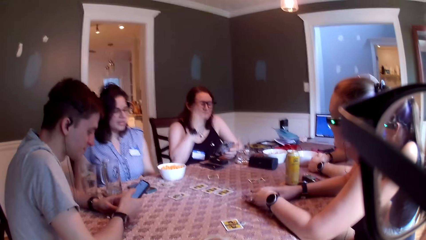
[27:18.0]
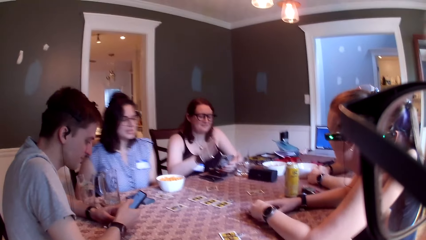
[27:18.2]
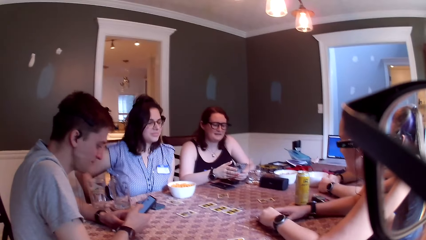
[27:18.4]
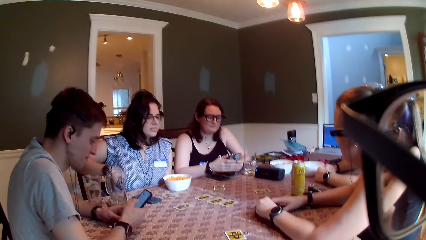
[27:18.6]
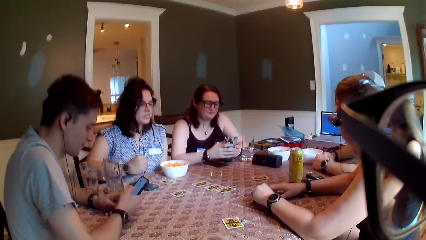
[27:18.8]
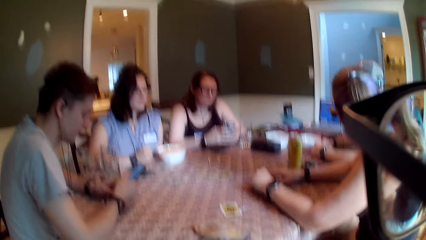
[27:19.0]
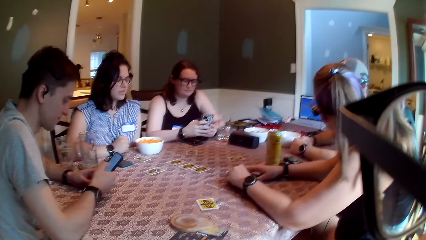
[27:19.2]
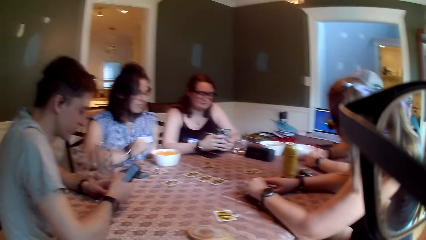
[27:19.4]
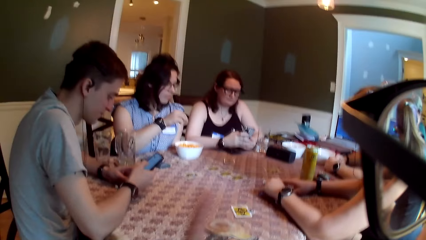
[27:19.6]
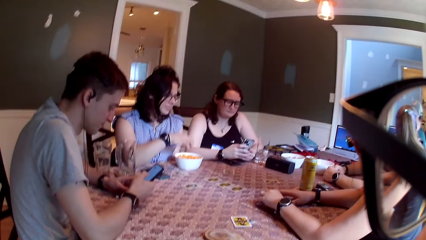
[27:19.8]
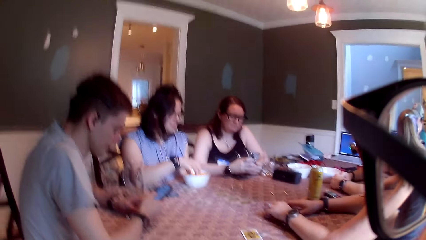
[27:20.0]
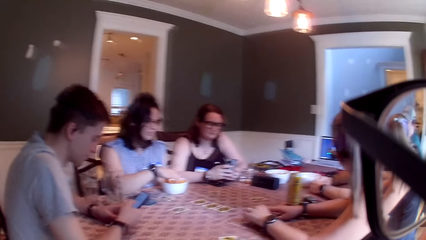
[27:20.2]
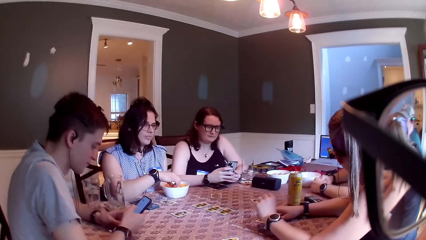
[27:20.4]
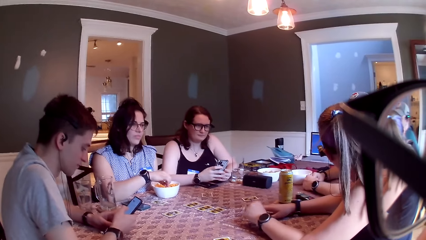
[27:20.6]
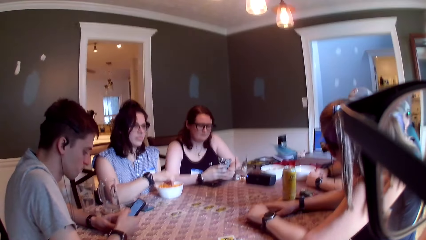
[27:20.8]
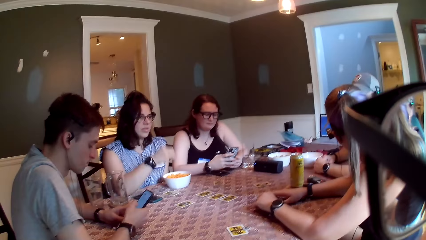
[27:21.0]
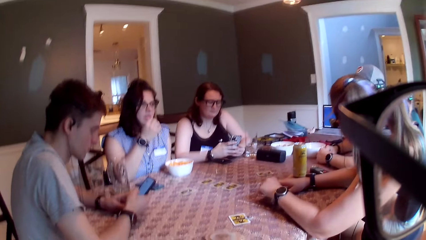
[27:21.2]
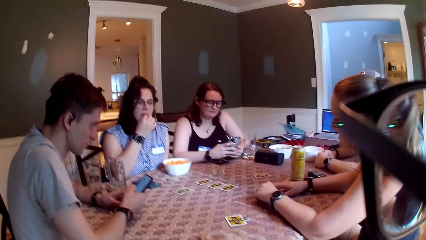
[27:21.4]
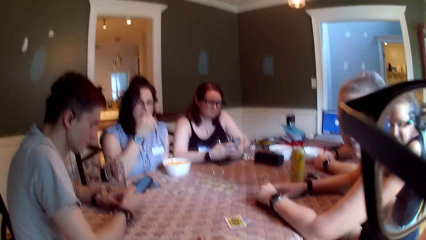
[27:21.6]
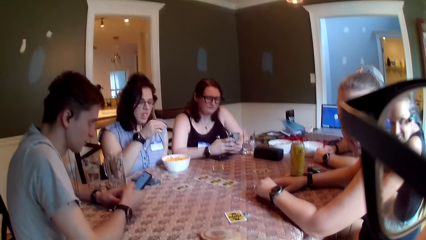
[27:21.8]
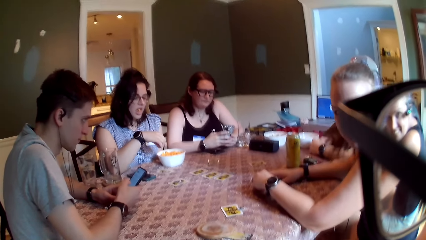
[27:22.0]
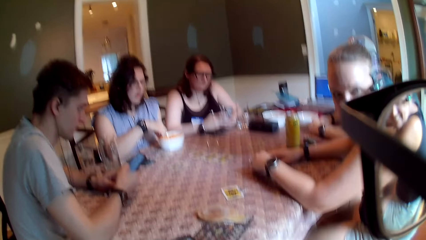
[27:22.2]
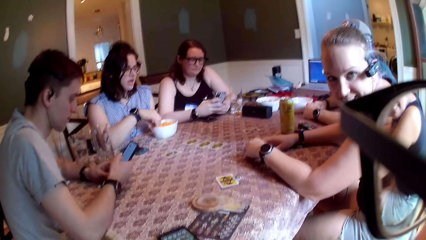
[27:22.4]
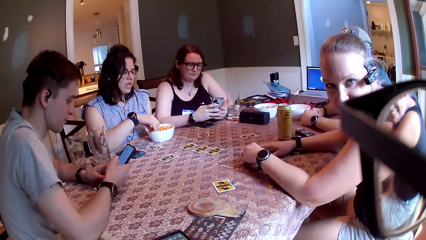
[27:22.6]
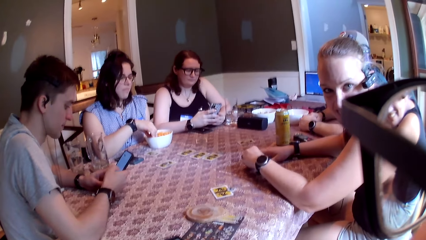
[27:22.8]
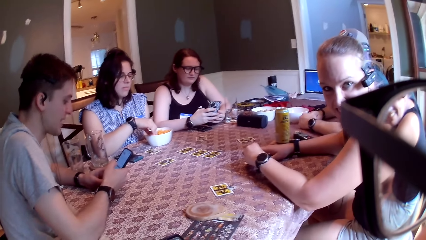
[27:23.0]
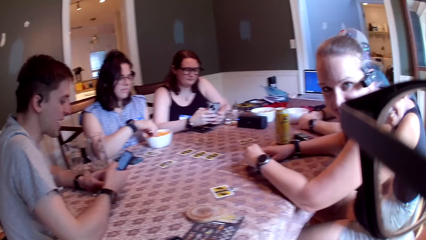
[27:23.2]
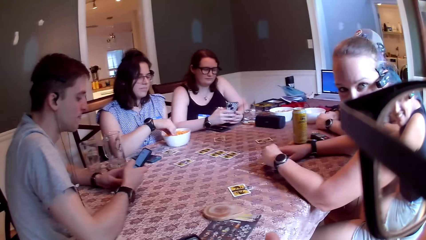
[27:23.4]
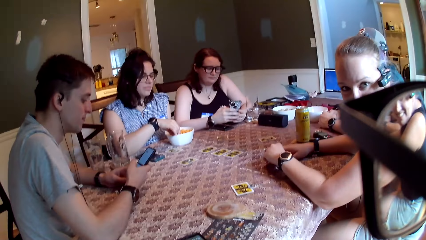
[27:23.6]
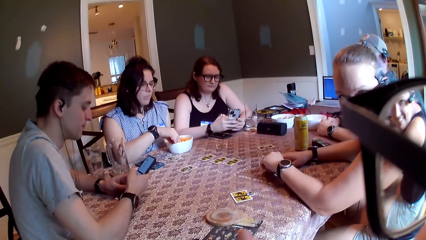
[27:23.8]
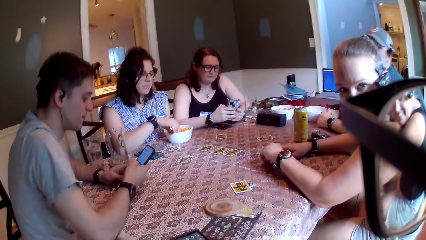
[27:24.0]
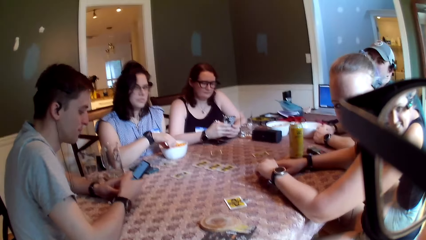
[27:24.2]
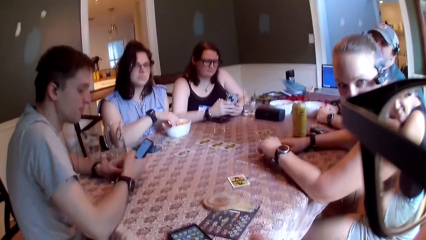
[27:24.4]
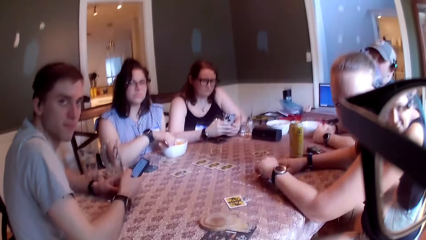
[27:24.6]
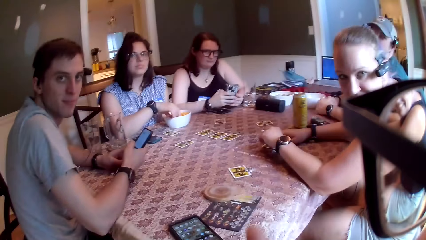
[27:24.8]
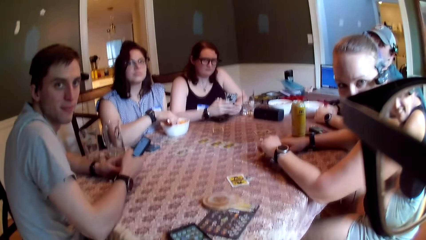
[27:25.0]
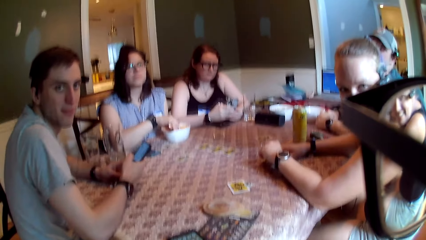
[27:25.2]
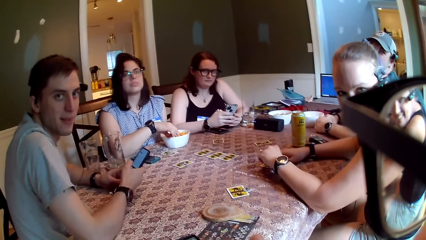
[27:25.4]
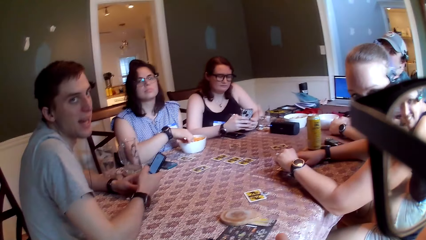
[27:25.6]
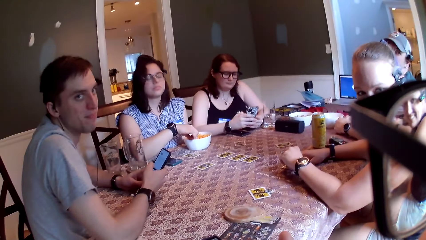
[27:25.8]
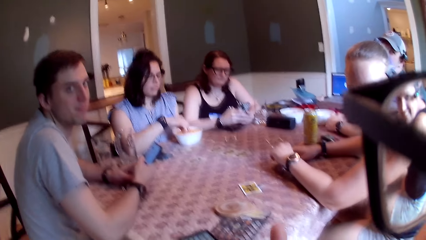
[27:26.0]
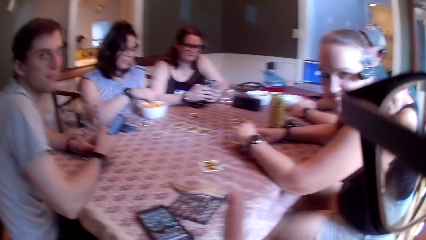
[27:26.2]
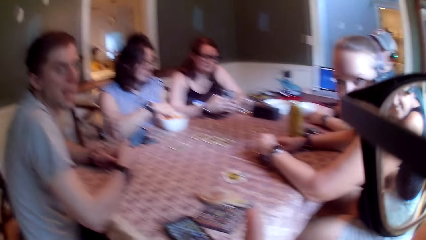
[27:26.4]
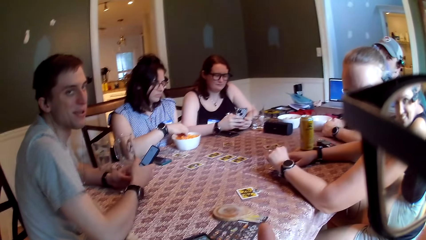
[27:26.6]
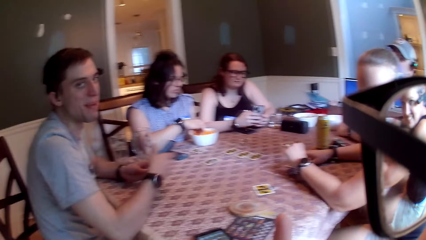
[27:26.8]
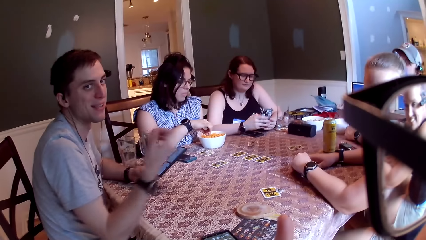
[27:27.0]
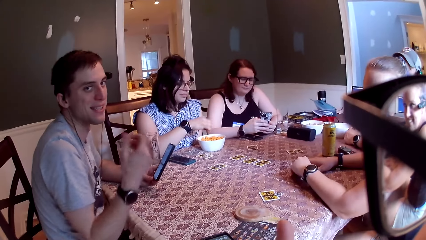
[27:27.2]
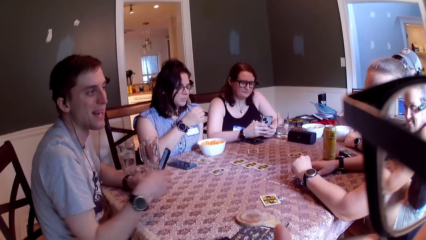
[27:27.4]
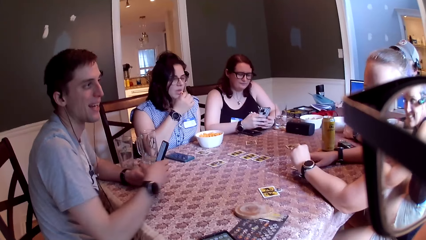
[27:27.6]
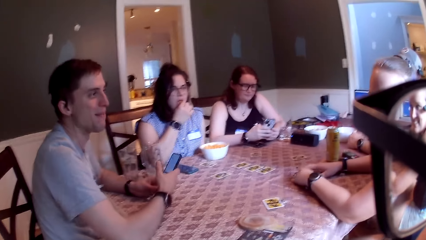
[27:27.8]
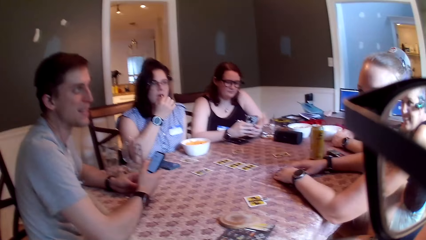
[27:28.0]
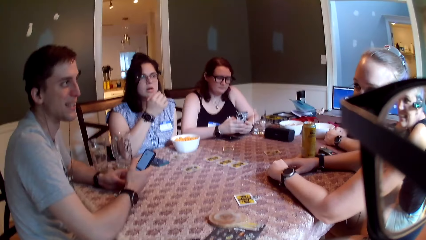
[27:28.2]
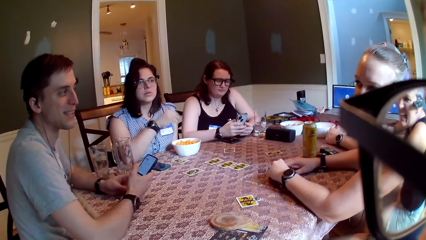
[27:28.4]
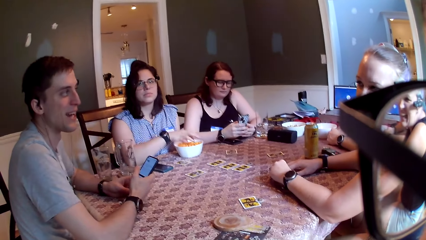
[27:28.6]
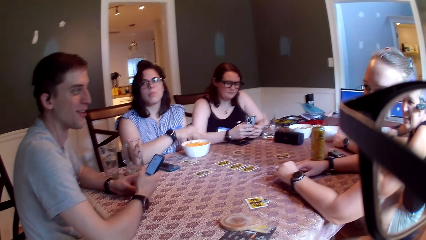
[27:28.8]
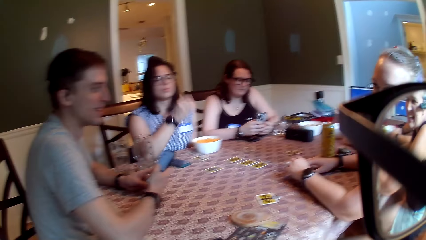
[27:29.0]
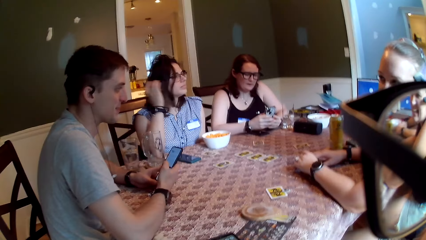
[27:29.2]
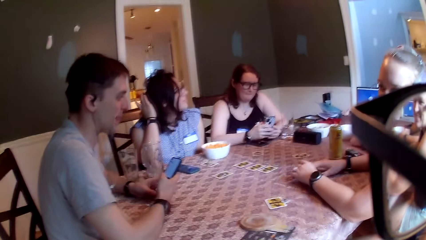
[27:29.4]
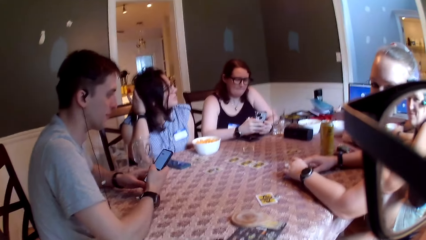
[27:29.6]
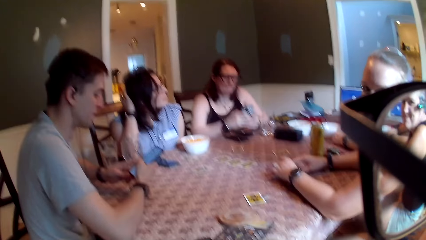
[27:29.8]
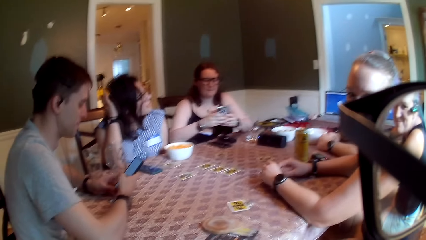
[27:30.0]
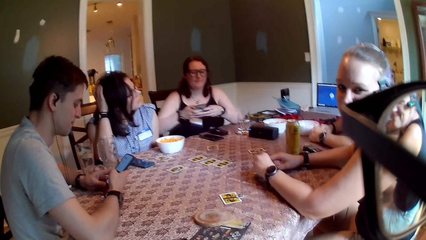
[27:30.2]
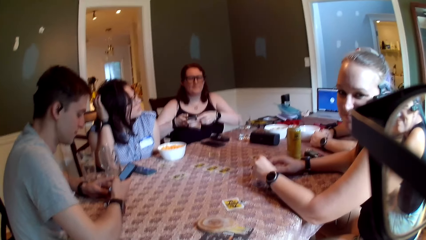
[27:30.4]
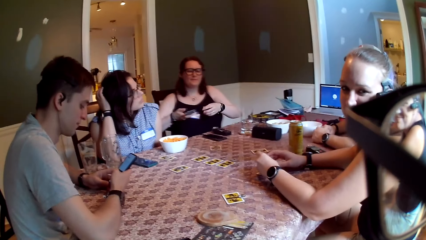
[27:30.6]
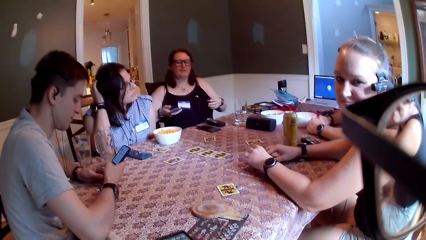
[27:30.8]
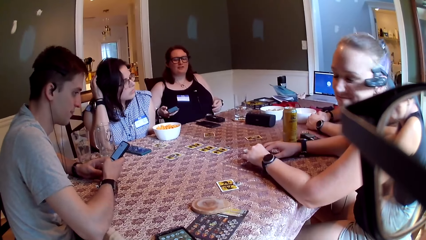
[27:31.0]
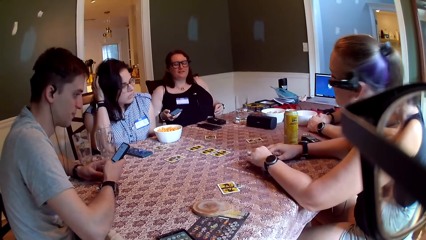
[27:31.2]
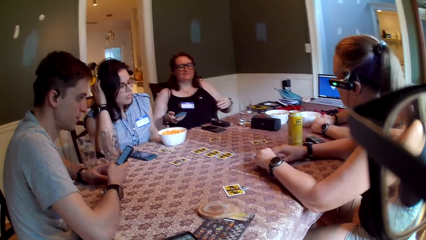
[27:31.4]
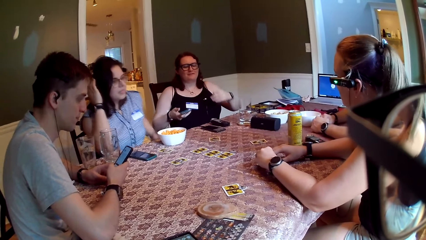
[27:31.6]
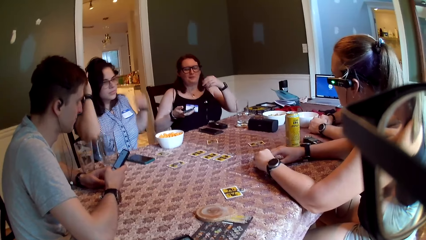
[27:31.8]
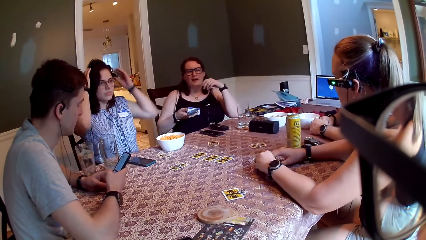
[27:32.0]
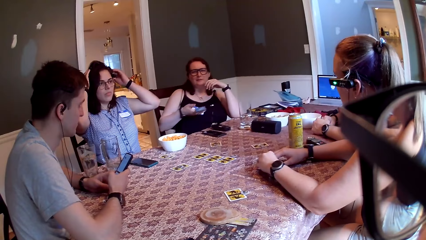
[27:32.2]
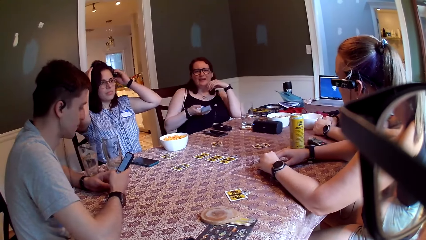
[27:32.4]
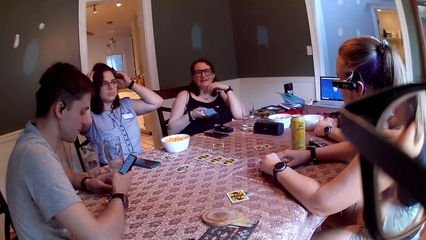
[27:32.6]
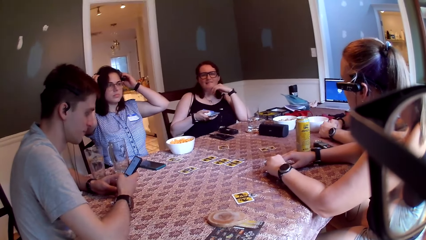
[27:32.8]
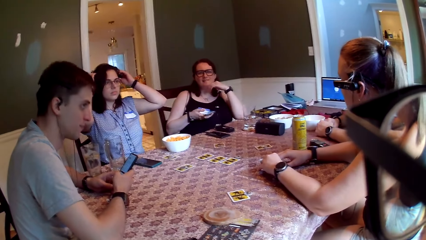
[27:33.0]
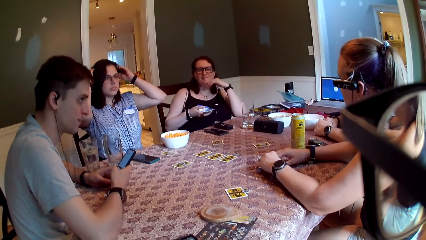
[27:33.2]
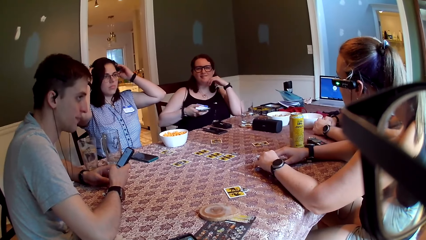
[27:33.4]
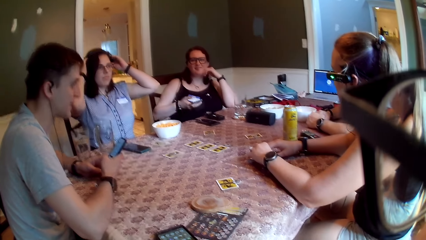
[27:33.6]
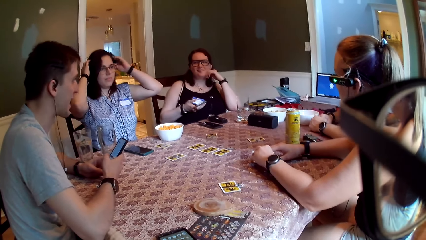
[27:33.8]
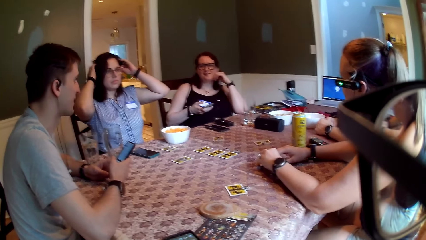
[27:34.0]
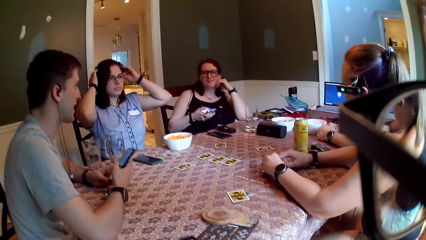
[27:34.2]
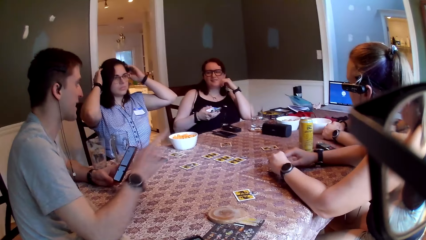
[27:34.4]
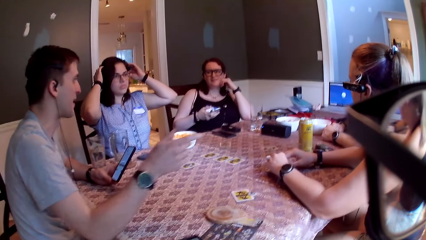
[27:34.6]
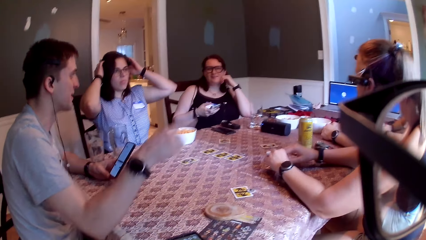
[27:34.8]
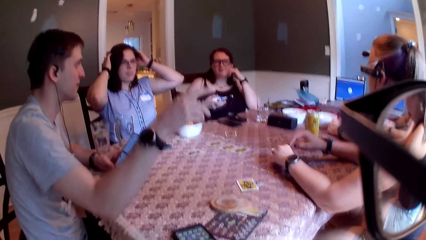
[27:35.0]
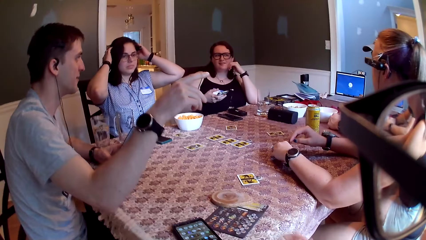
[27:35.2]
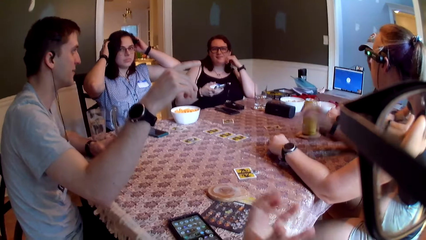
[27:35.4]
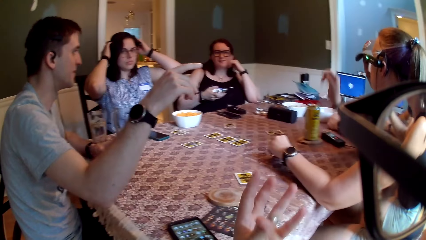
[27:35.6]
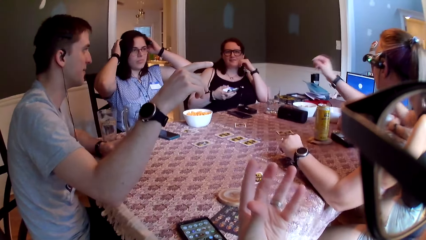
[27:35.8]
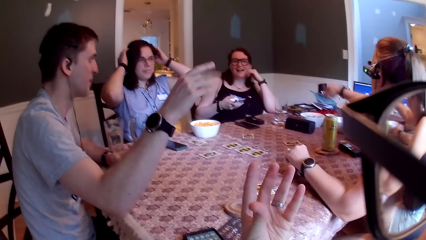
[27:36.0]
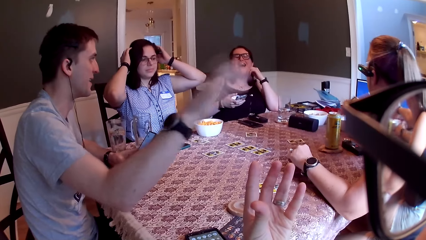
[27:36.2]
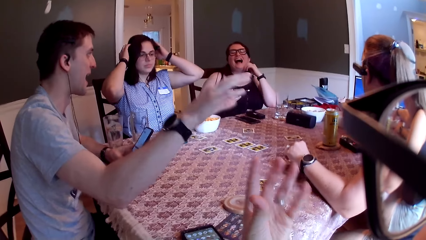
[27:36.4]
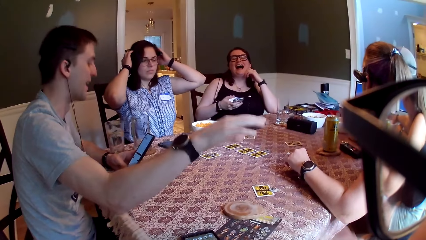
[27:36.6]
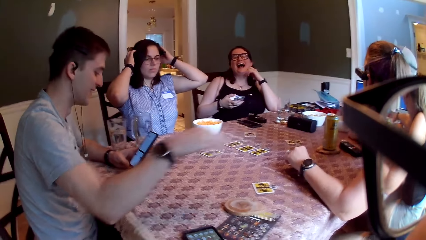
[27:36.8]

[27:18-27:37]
The camera wearer converses with a group of people at the table. The woman takes snacks from the bowl on the table with her right hand, puts the snacks in her mouth with her right hand, and takes snacks from the bowl on the table with her right hand. The camera wearer talks to colleagues. A man holds a mobile phone and talks to the colleagues. The woman puts the snacks in her mouth with her right hand, touches the snacks with her right hand, and itches her head with her right hand. Another woman talks to the colleagues and holds a mobile phone. The first woman itches her head with both hands. The man holds the mobile phone and talks to the colleagues. The man holds the mobile phone. The camera wearer talks to the colleagues. The man talks to the colleagues.
